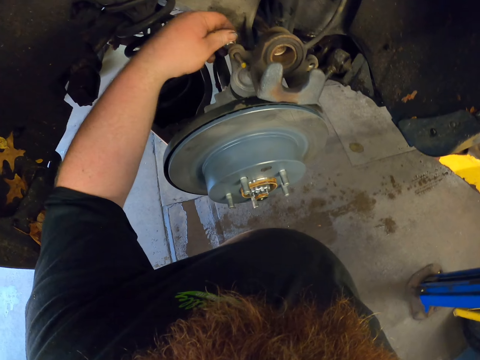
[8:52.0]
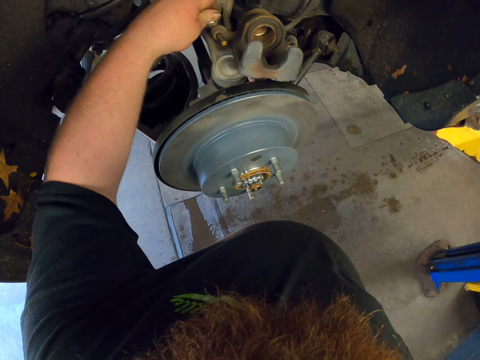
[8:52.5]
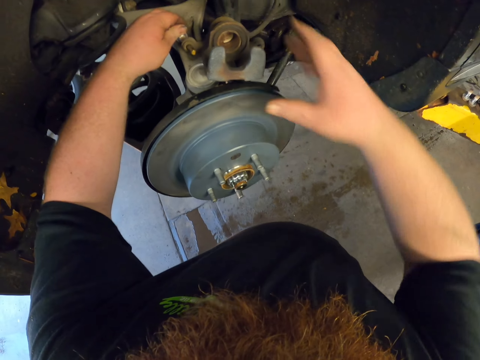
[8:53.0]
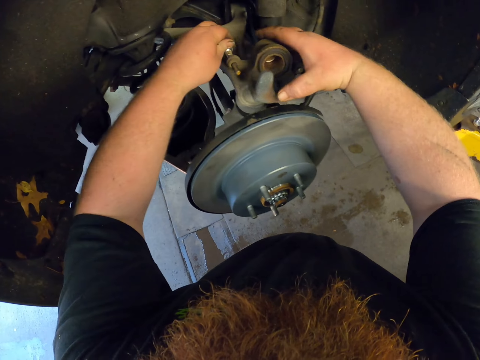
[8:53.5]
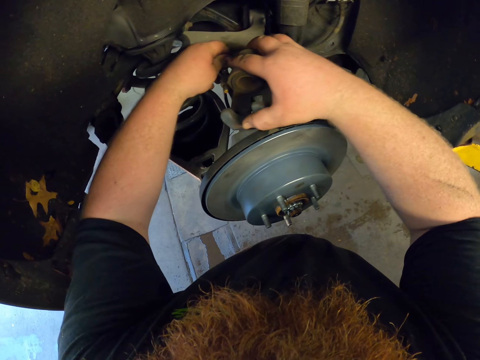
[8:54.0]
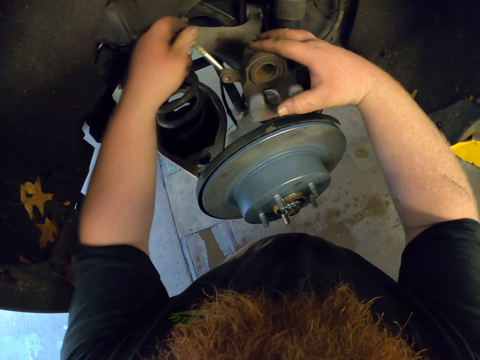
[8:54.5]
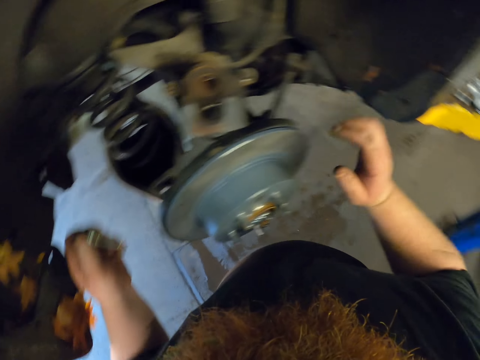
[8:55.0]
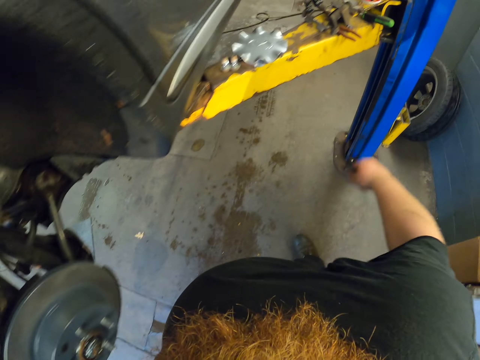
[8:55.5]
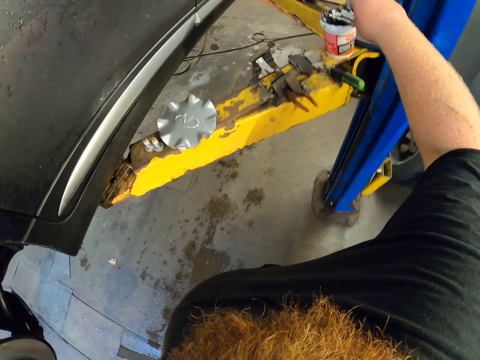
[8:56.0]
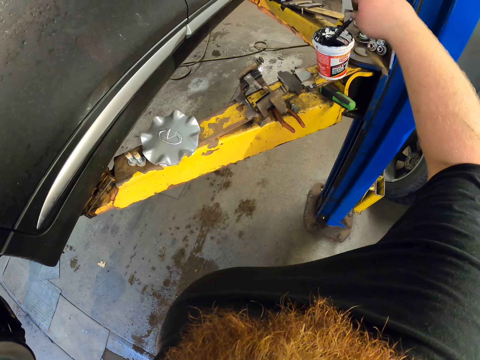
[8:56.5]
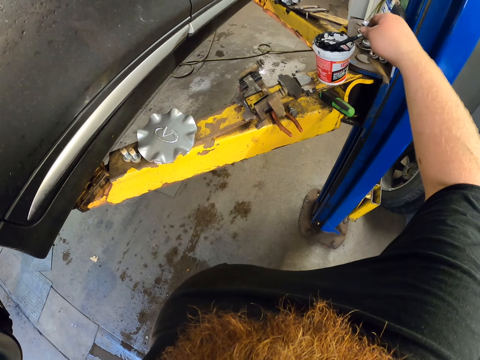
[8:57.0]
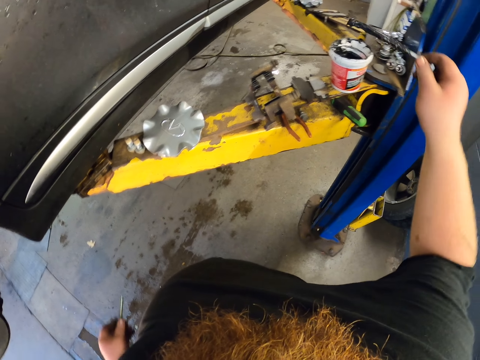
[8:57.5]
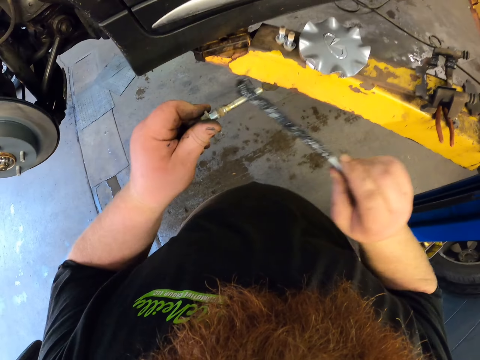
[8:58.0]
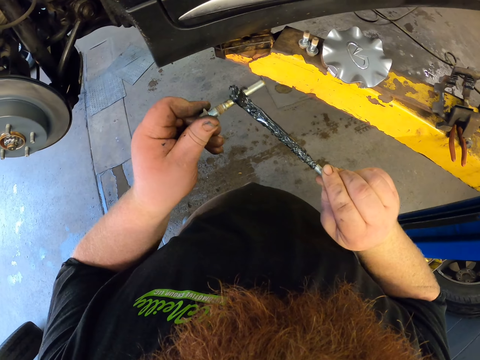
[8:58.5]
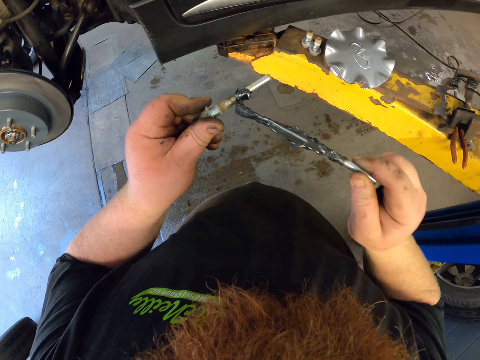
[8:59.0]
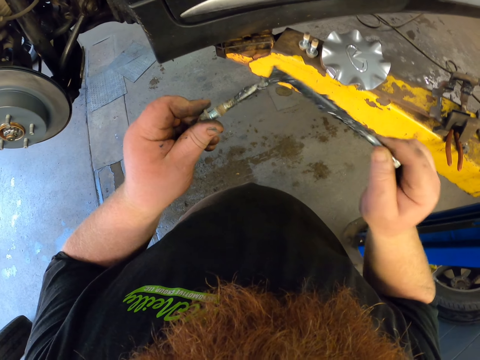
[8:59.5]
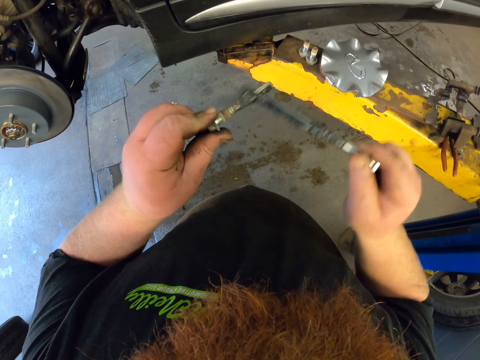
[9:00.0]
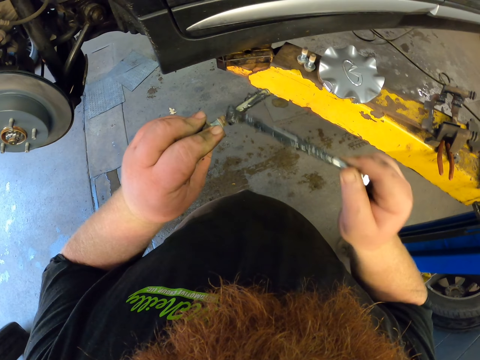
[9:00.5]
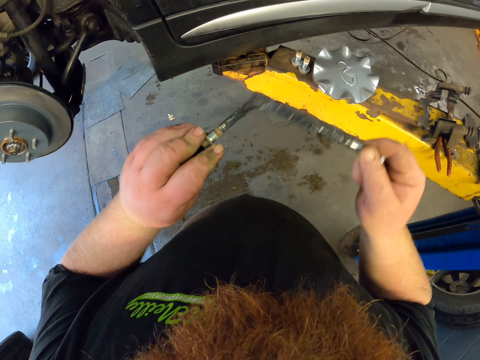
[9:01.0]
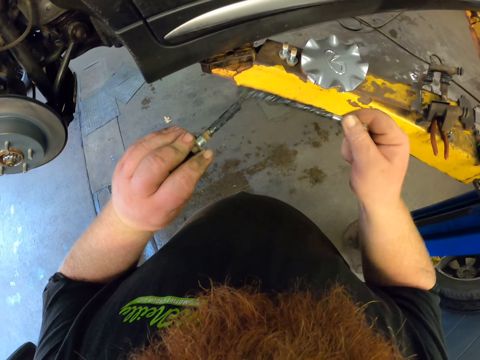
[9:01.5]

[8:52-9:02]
The camera wearer removes the caliper bolt with a hand. They remove the bolt with a hand again. They touch the brake caliper. They look around. They take a wood stick or metal from the grease tin. They scoop the grease in the tin. They apply the grease on the bolt.

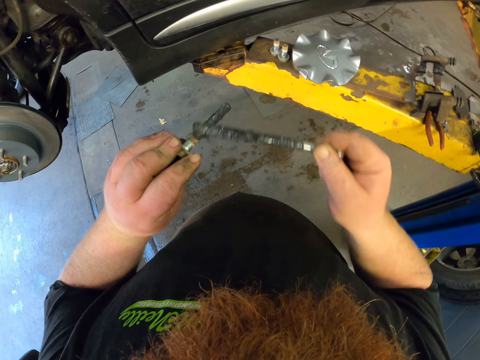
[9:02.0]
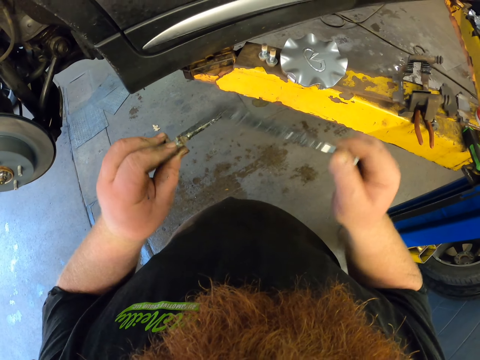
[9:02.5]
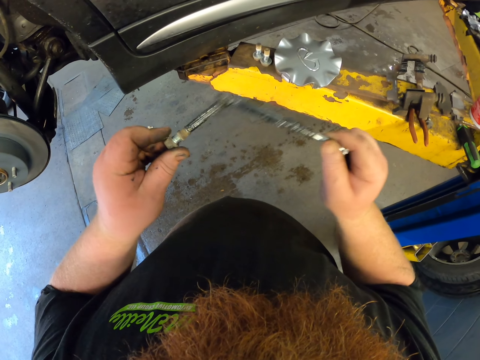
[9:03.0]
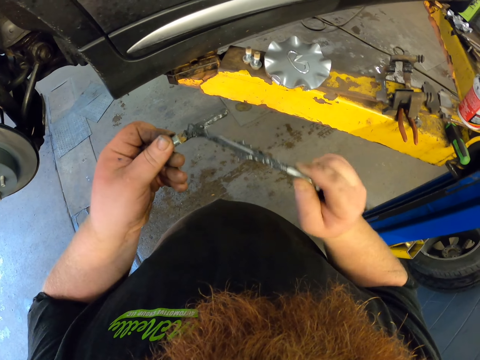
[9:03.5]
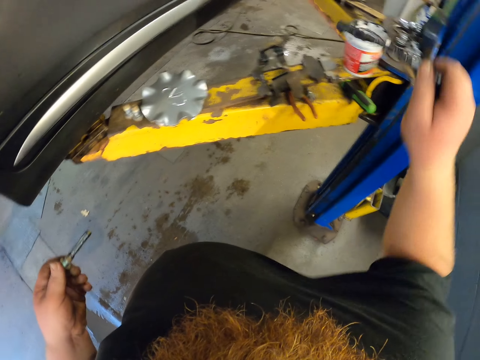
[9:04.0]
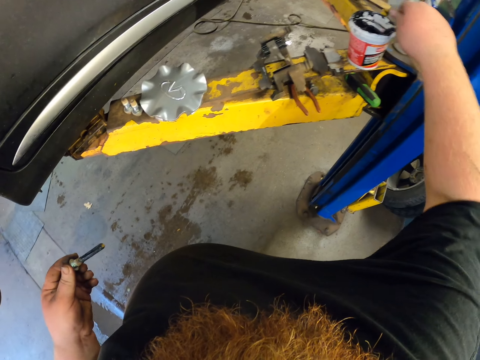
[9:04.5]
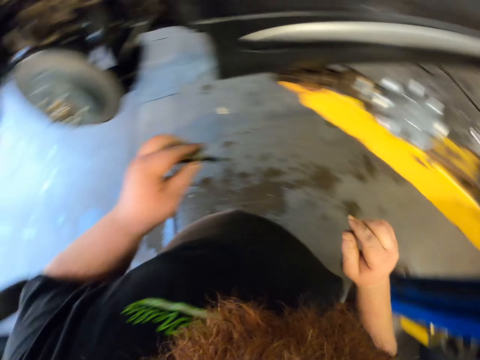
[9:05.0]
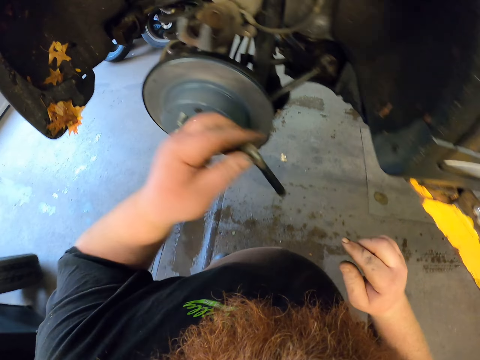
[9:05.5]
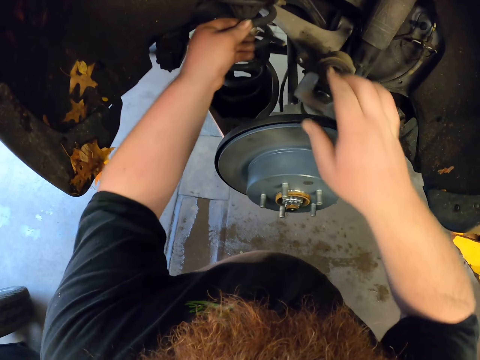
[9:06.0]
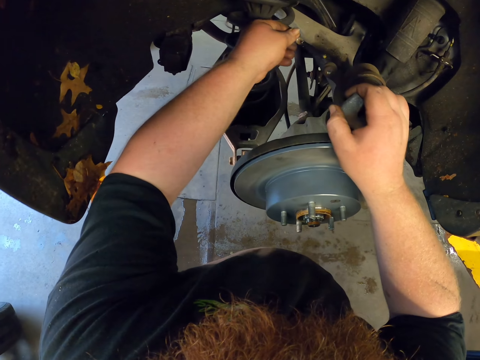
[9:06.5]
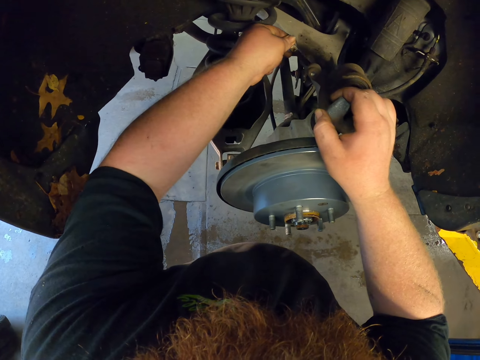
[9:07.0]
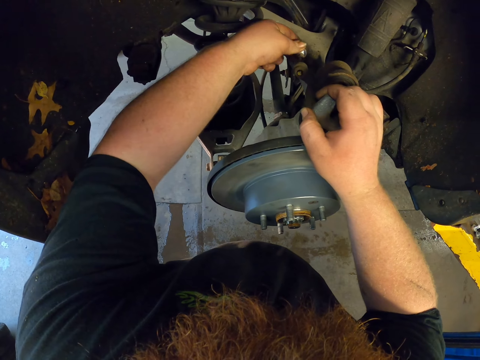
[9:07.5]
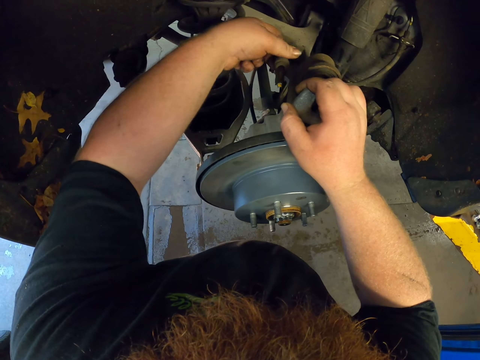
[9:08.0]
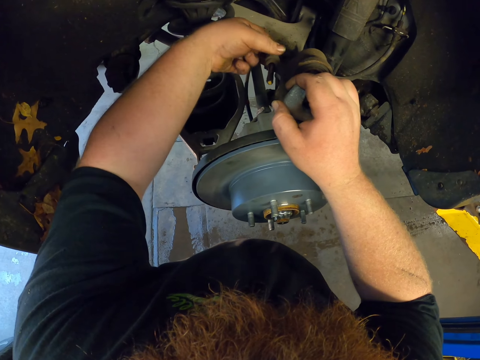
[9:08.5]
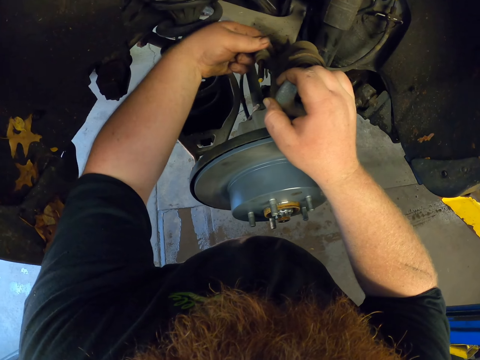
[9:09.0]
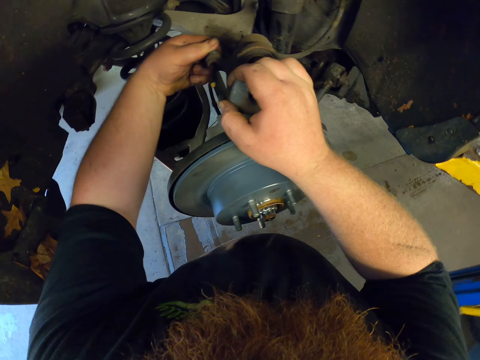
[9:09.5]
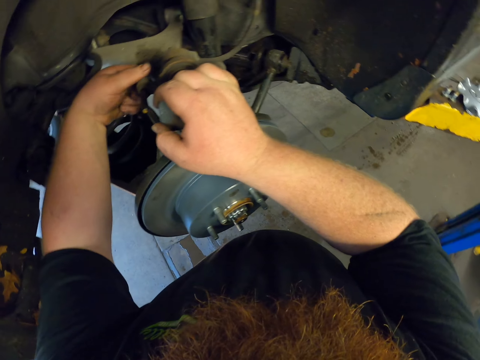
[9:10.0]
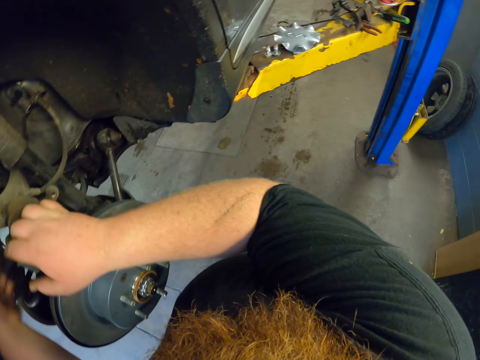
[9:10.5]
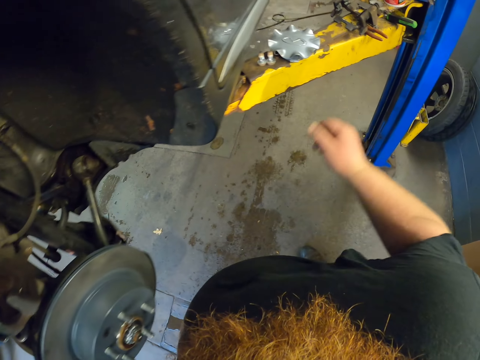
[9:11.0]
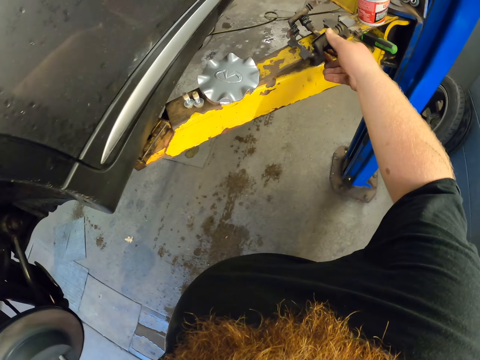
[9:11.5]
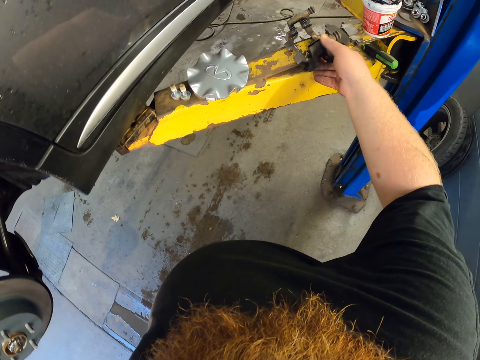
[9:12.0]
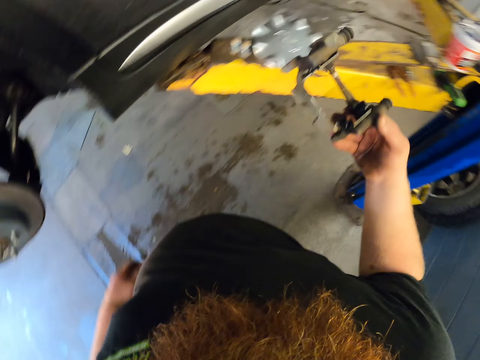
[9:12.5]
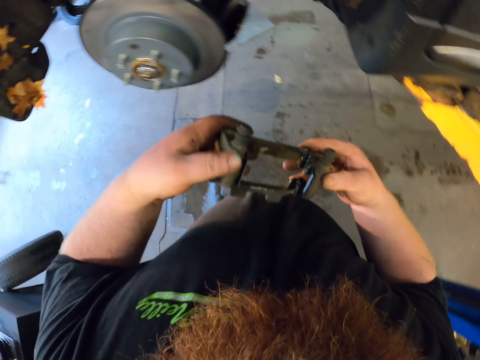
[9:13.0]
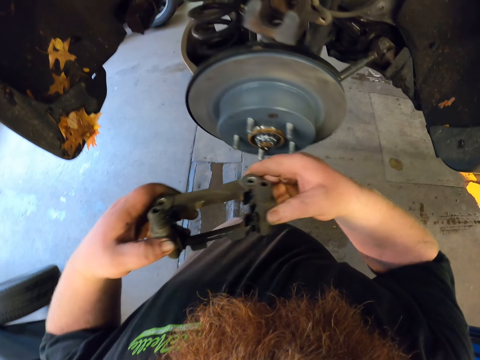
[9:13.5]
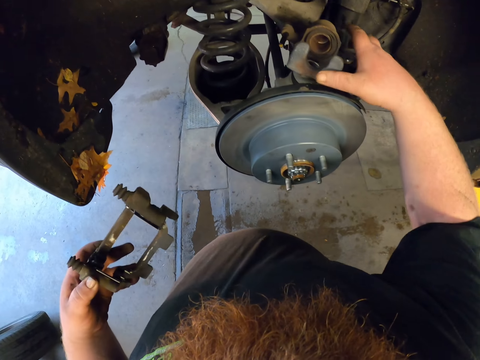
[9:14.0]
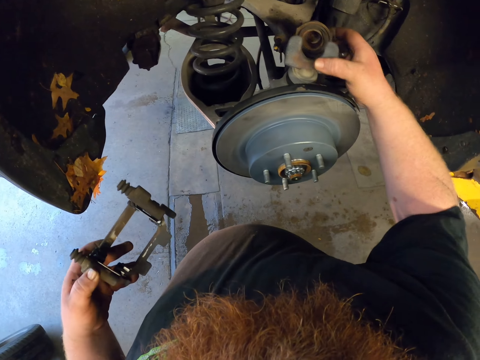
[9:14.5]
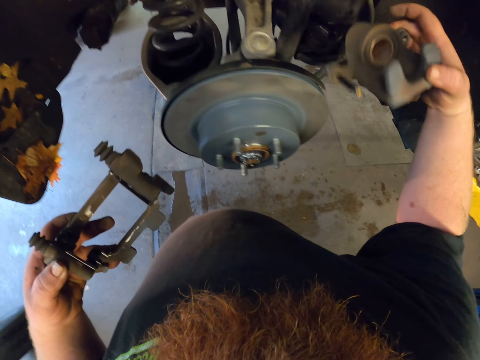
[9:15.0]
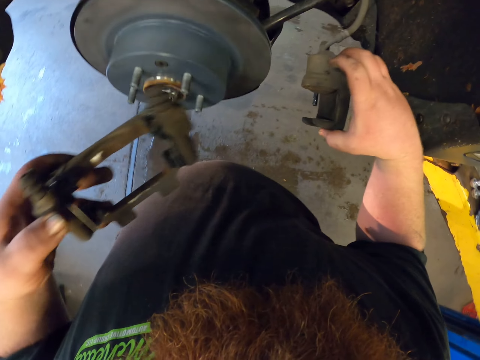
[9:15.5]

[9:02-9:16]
The camera wearer applies grease on the caliper bolt. They put the wood stick in the grease tin. They tighten the bolt with a hand. They insert the caliper bolt in the caliper assembly. They look around. They pick up the caliper bracket on the steel. They touch the brake caliper.

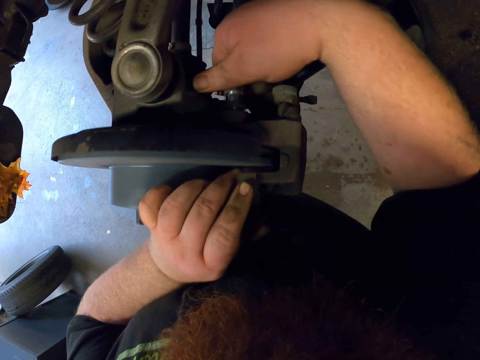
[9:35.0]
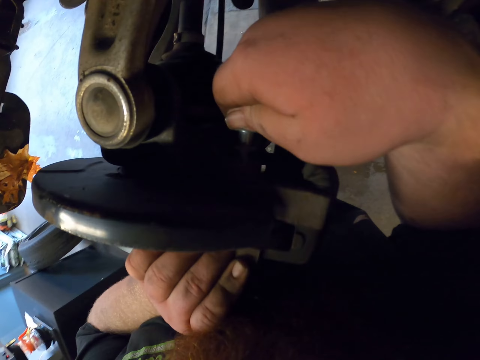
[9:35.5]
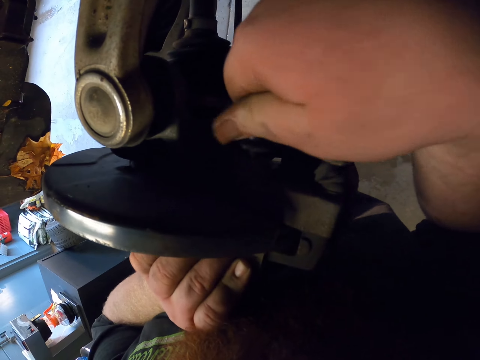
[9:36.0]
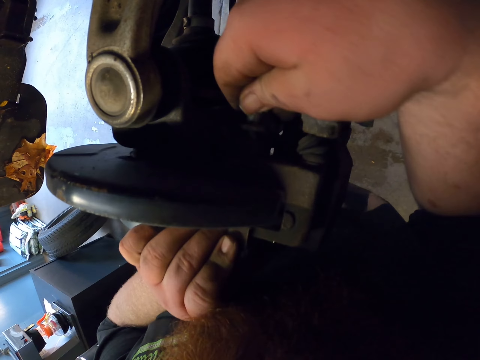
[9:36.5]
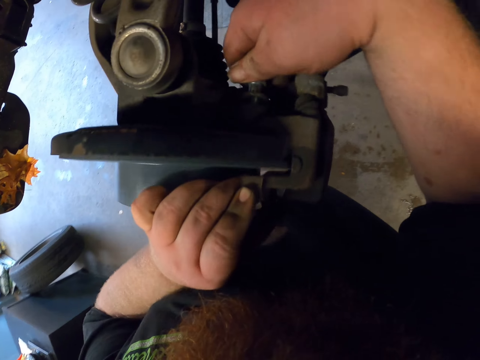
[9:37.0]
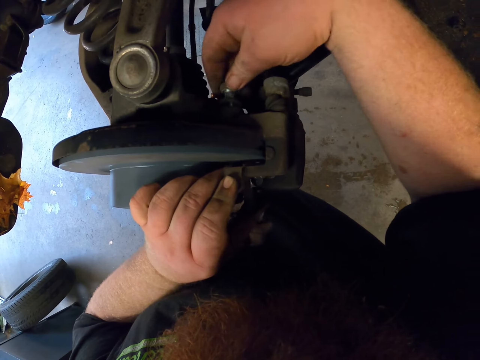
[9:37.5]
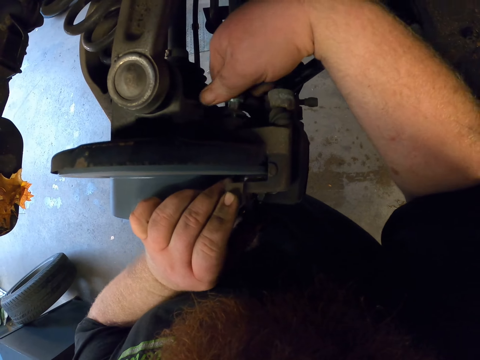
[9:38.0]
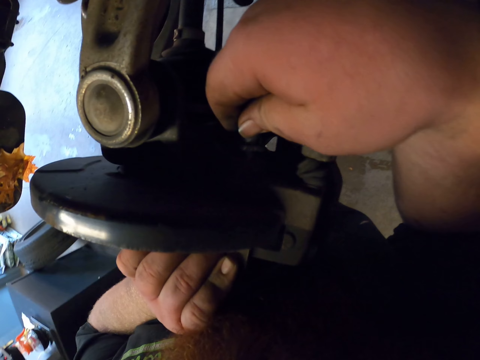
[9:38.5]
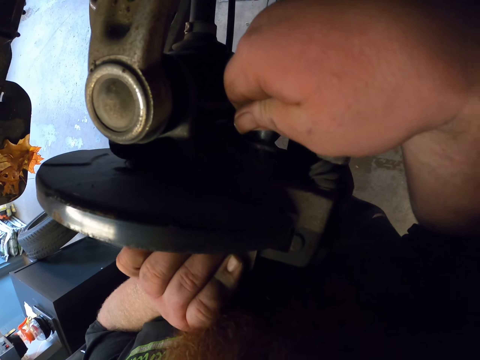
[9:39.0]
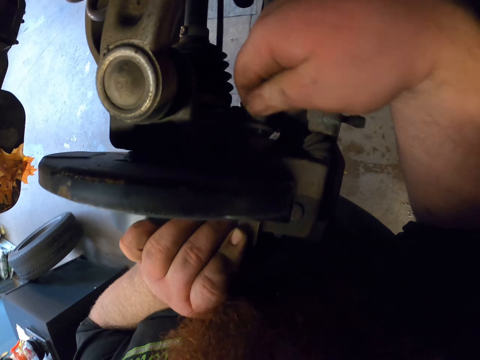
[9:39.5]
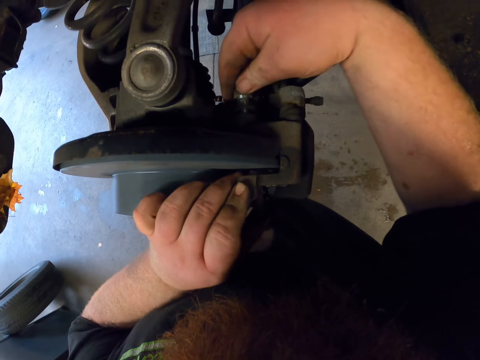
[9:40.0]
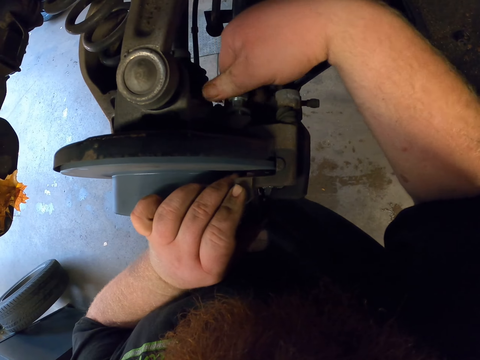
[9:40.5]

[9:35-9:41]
The camera wearer uses a hand to tighten the nut.
